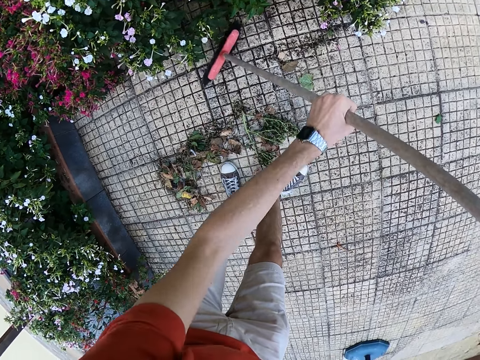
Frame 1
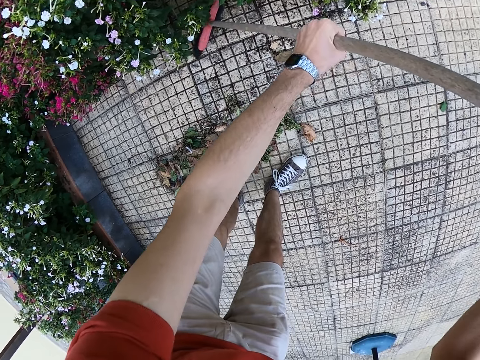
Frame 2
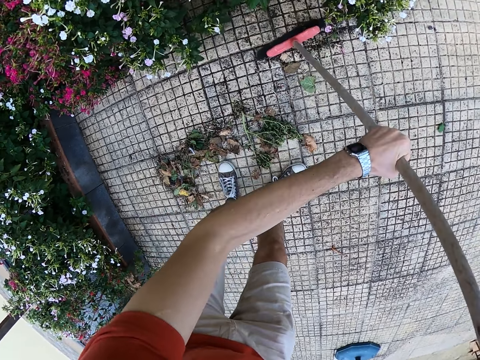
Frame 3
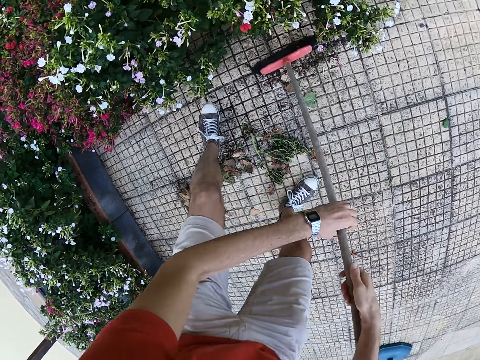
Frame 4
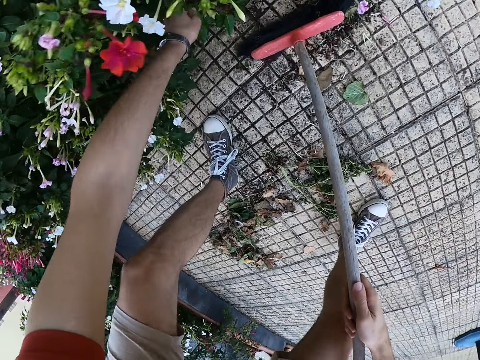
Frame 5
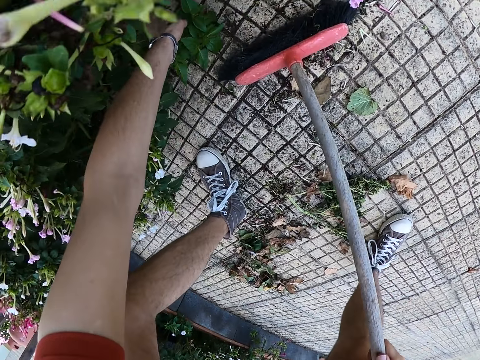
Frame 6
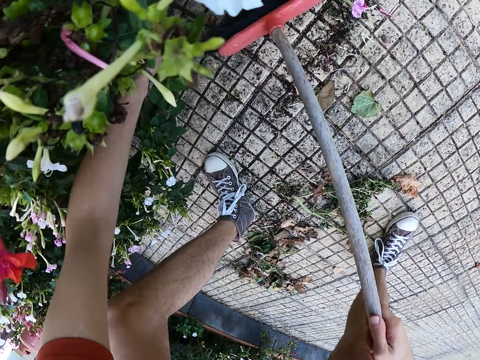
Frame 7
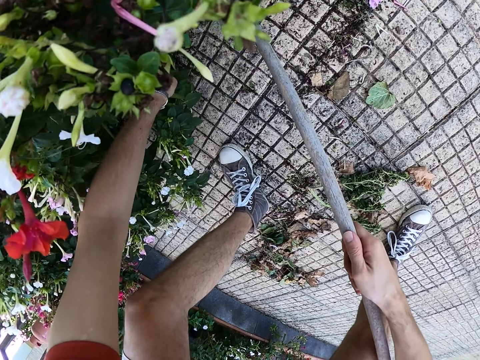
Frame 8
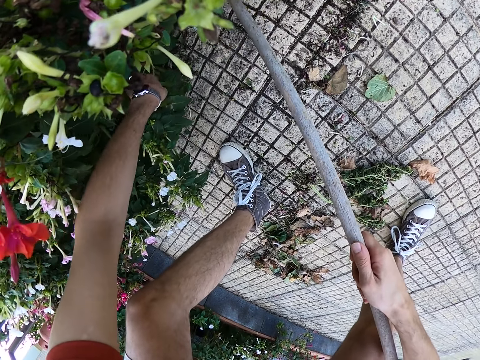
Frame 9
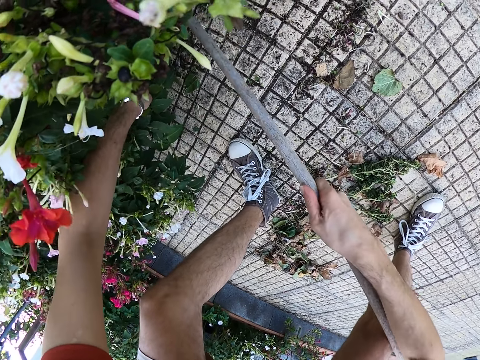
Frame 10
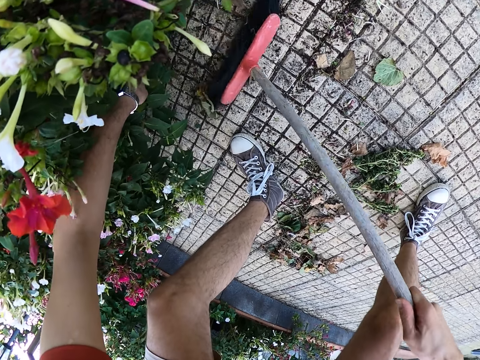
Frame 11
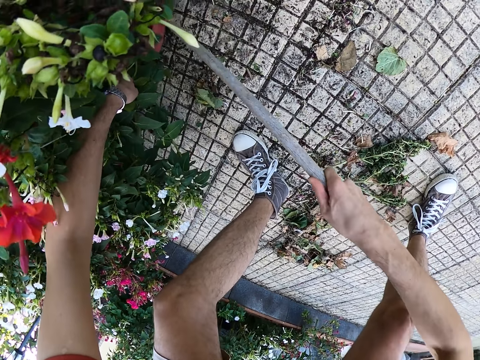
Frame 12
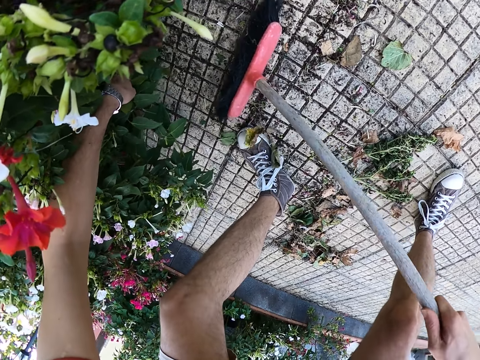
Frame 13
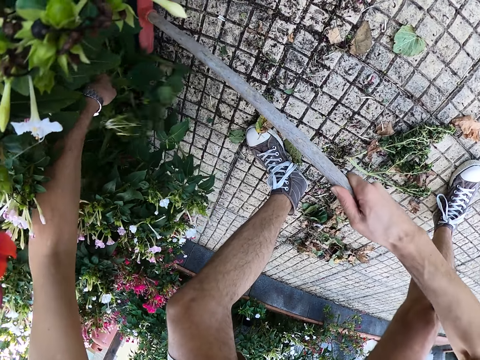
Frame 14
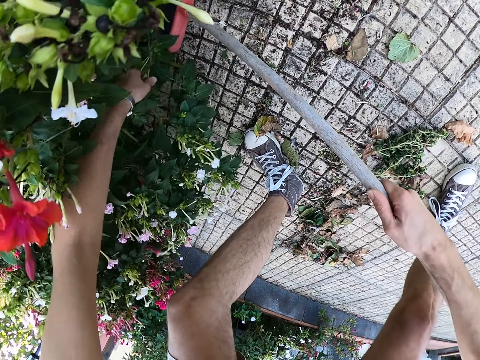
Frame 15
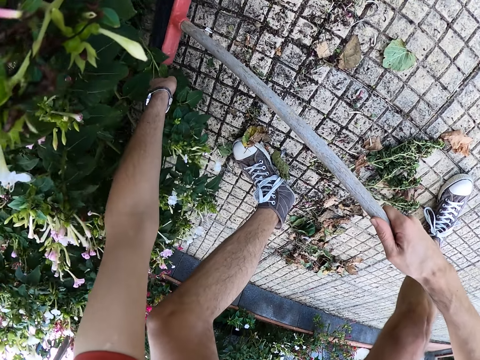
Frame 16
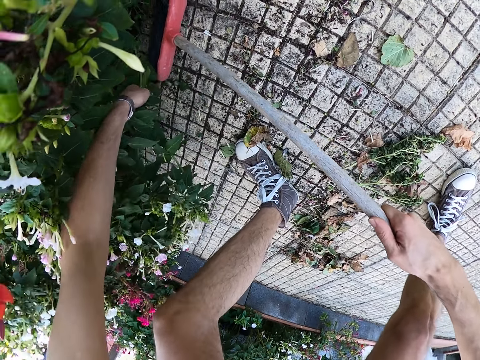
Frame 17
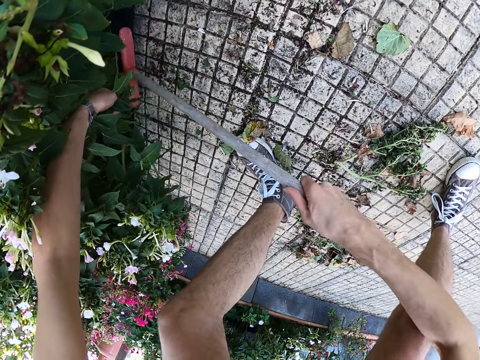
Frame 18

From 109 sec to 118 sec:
The camera wearer moves the flowers by hand. He picks a branch with his left hand. He sweeps under the branch with a broom.

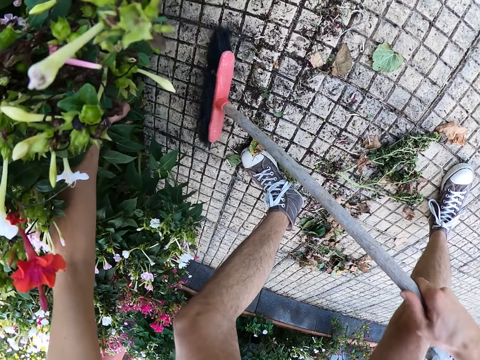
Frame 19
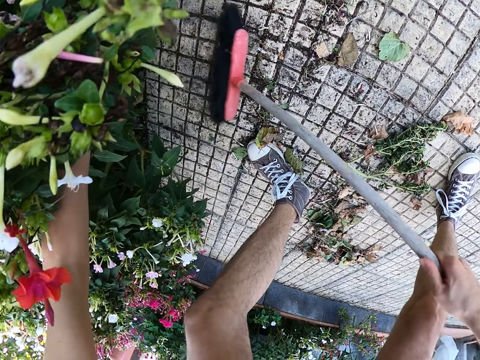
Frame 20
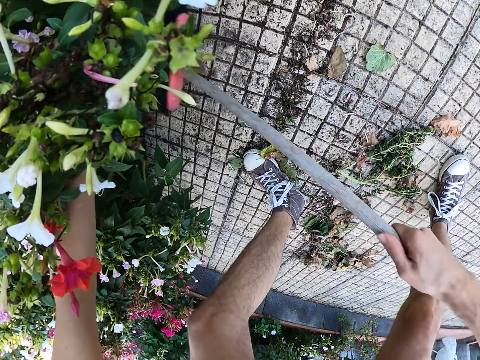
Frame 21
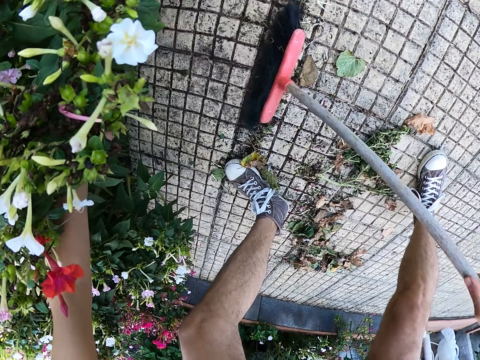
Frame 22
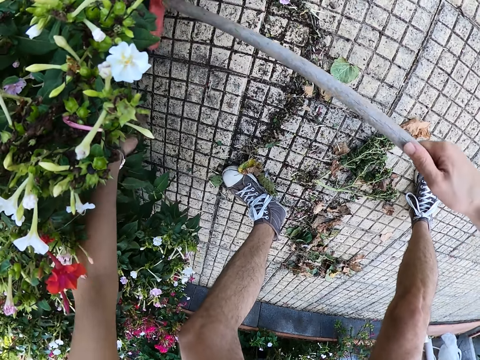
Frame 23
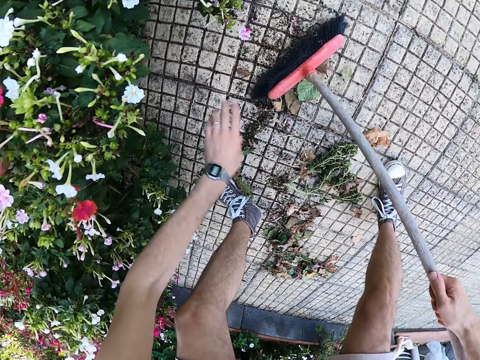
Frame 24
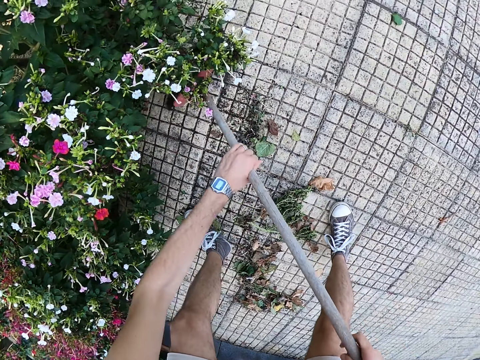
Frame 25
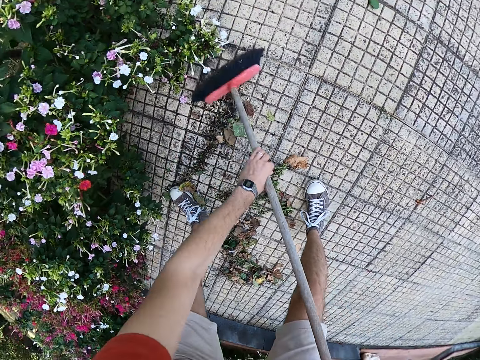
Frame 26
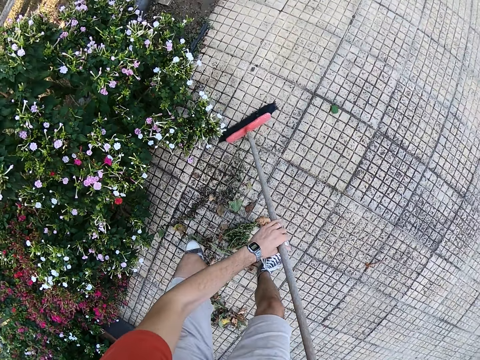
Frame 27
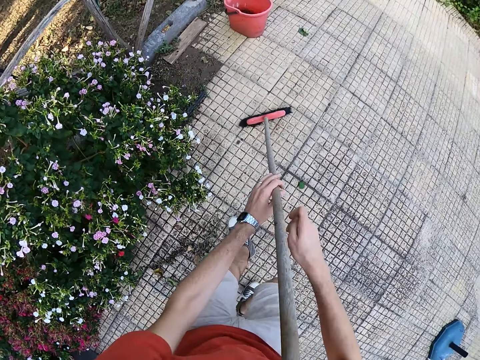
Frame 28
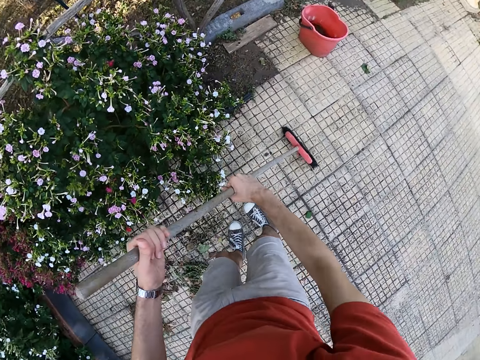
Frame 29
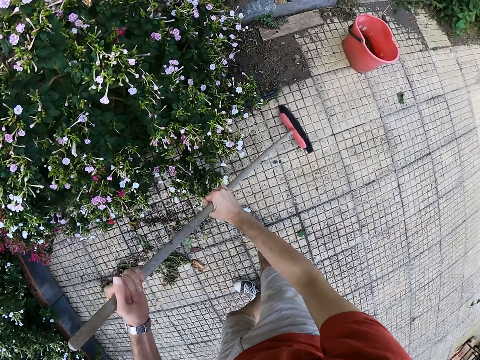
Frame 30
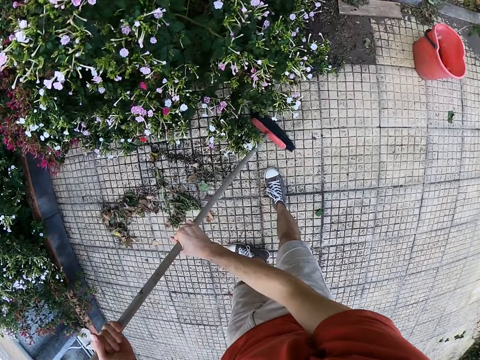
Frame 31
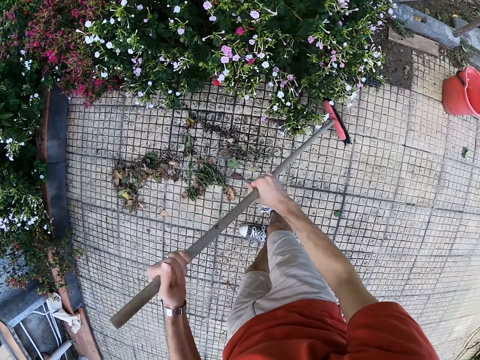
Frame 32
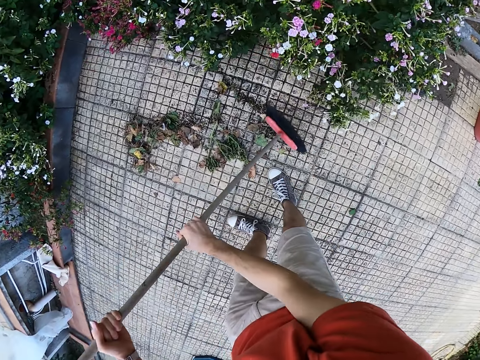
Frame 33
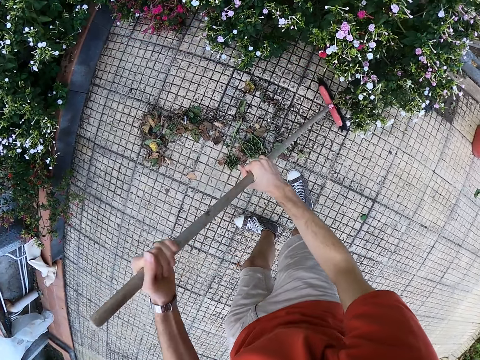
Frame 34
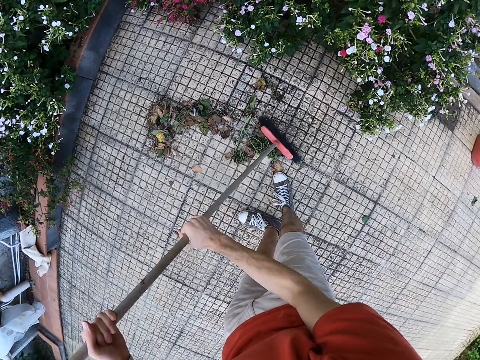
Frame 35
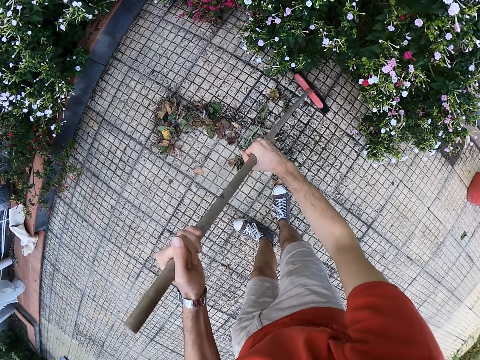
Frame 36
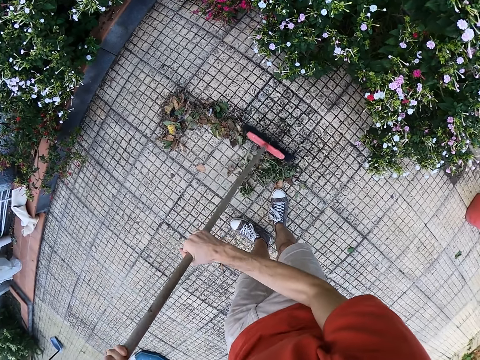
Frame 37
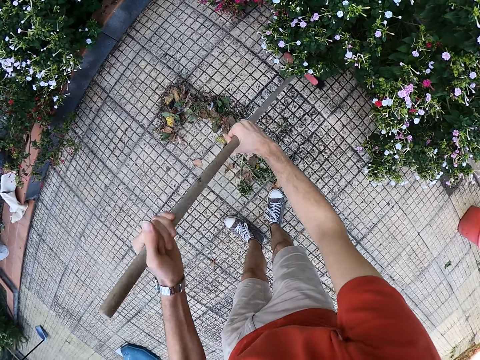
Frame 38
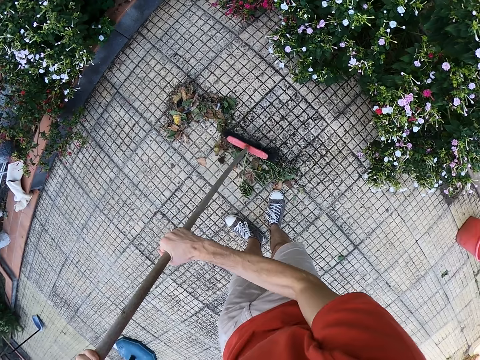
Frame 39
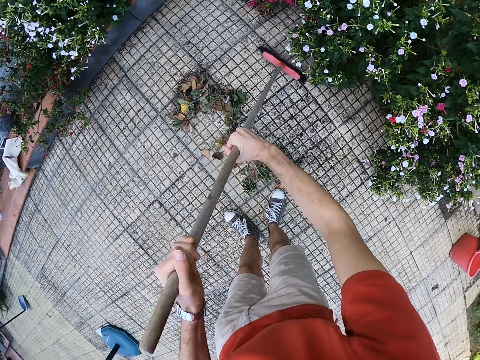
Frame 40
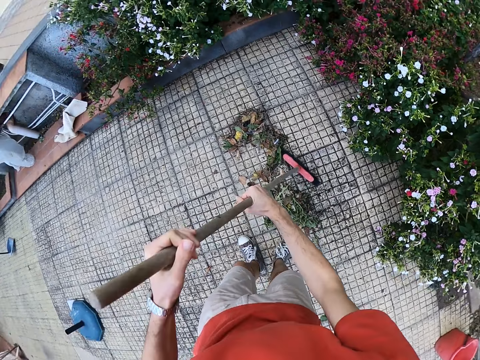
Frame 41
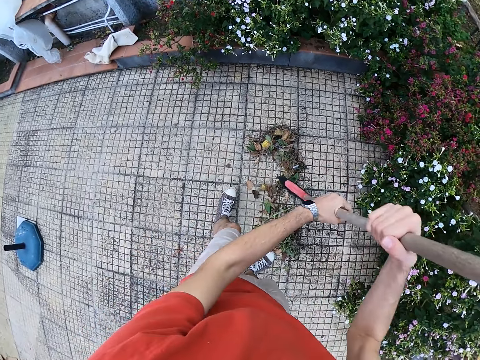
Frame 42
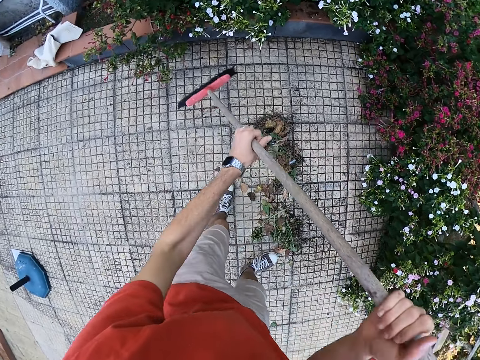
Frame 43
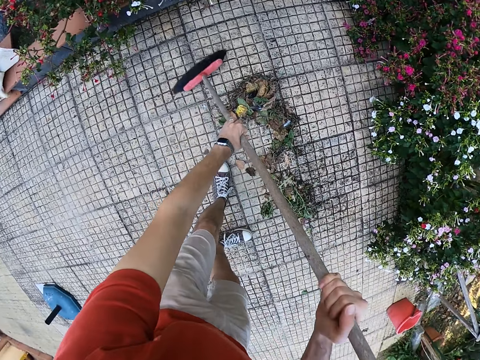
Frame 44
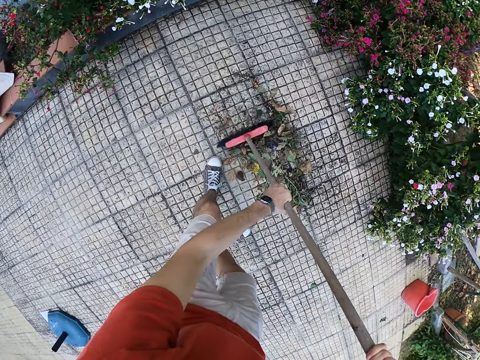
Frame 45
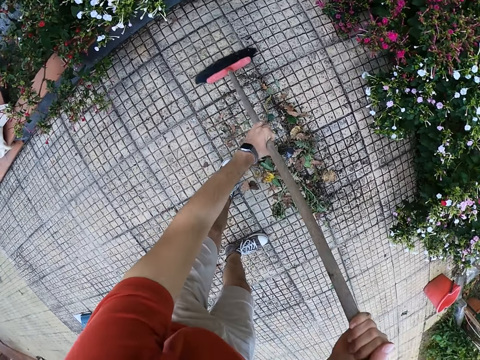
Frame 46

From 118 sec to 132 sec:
The camera wearer leaves the flower. They hold the broom with both hands. They sweep the part of the yard with the broom. They collect garbage together.

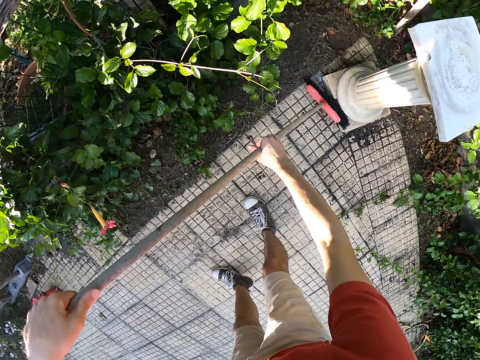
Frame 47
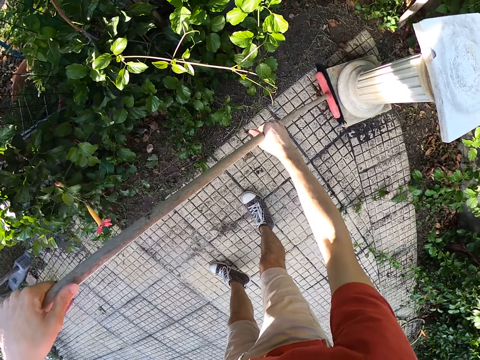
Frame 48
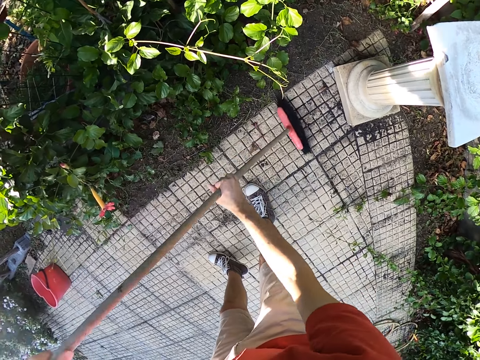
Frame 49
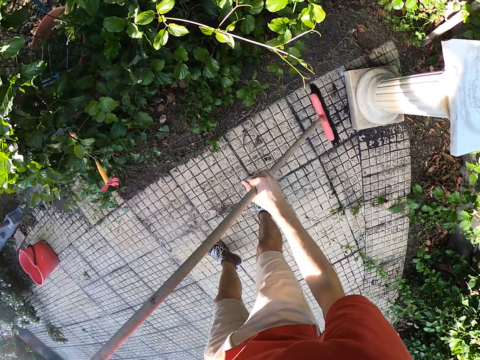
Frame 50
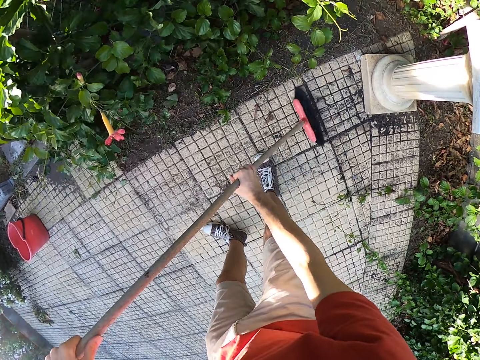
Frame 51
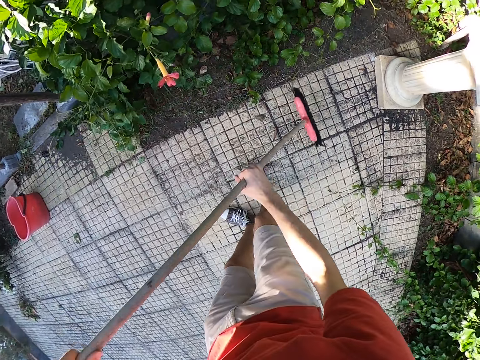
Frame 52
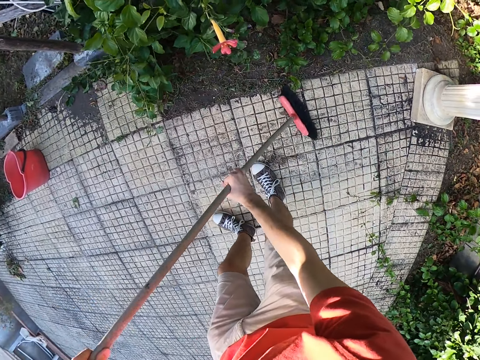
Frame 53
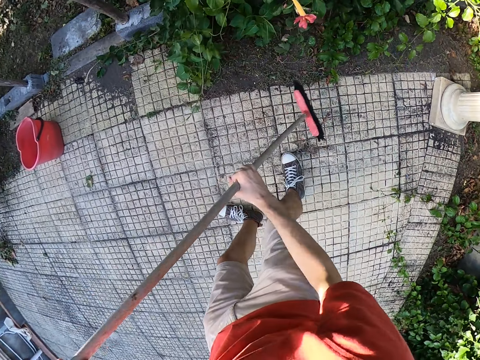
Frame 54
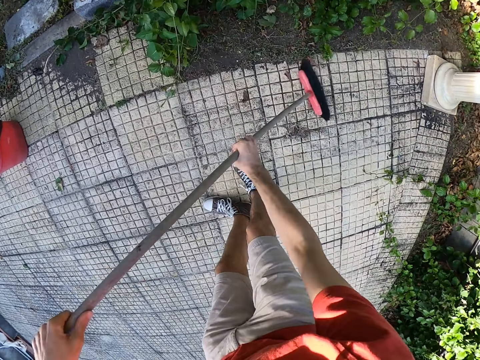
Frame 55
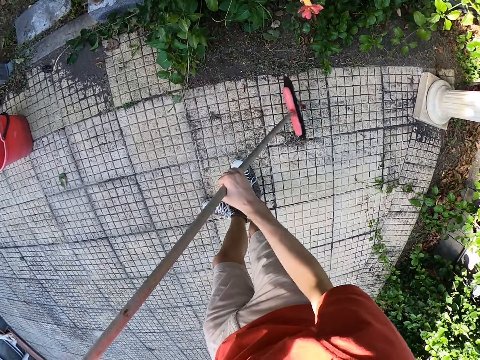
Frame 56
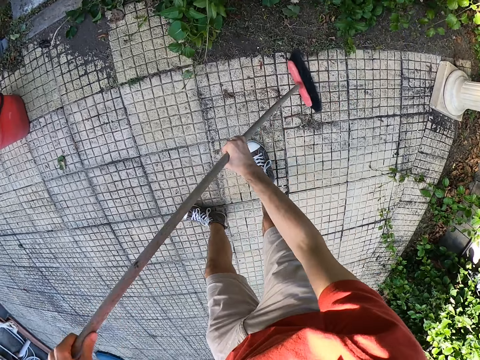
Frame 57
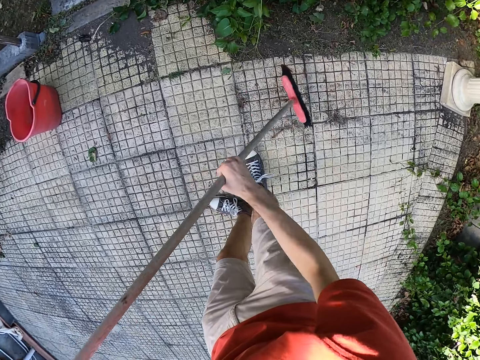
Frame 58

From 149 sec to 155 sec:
The camera wearer sweeps the verandah.
